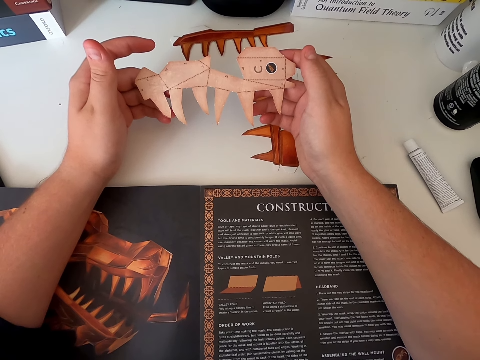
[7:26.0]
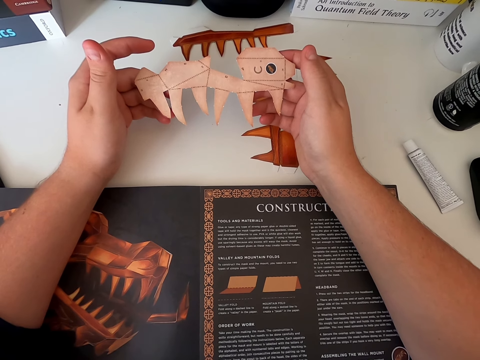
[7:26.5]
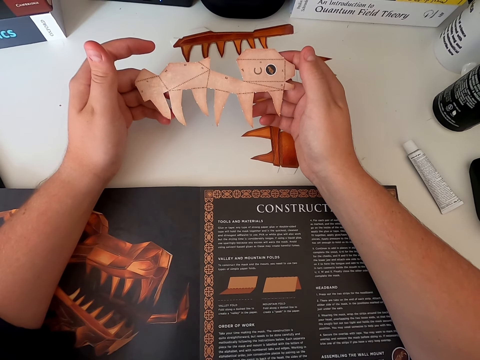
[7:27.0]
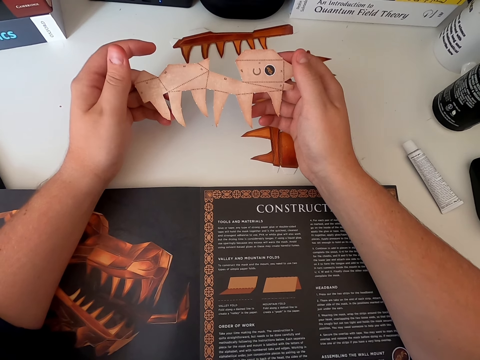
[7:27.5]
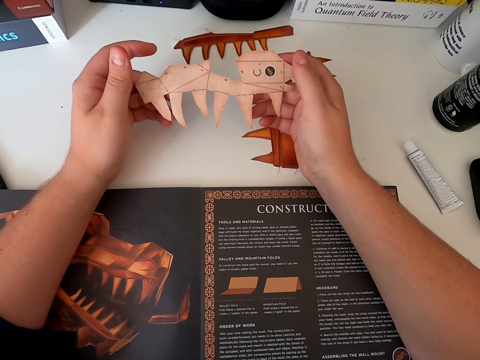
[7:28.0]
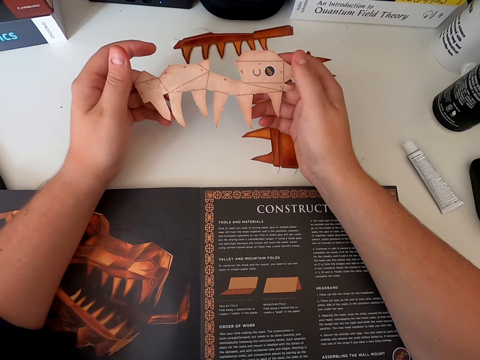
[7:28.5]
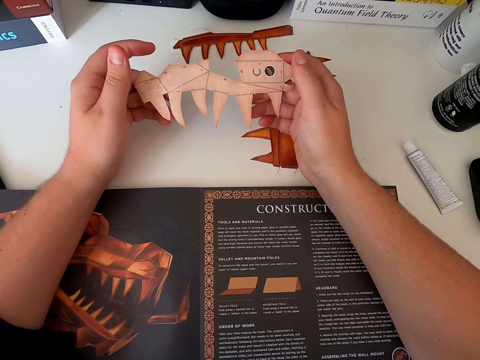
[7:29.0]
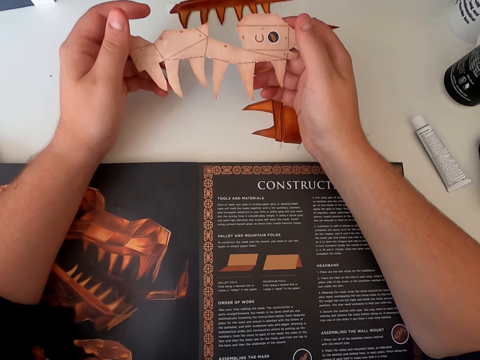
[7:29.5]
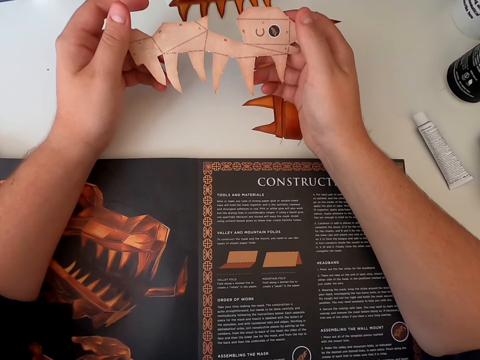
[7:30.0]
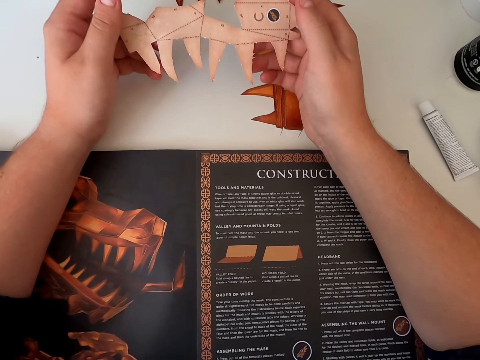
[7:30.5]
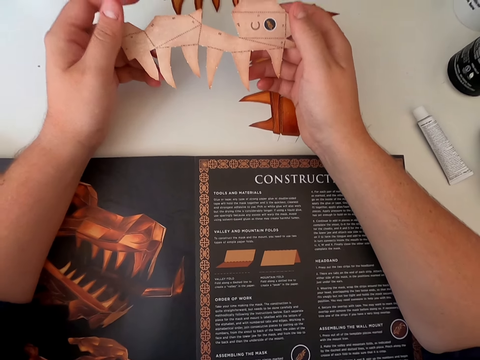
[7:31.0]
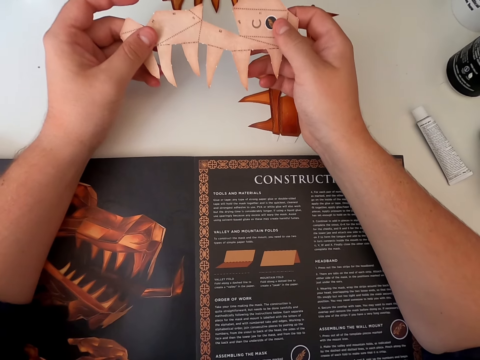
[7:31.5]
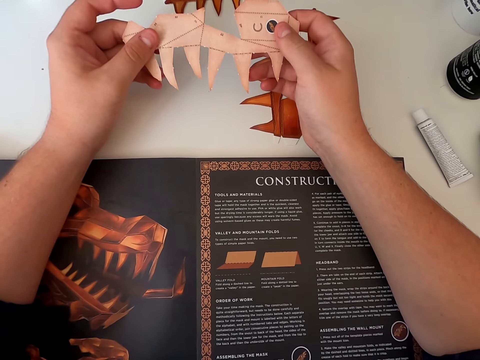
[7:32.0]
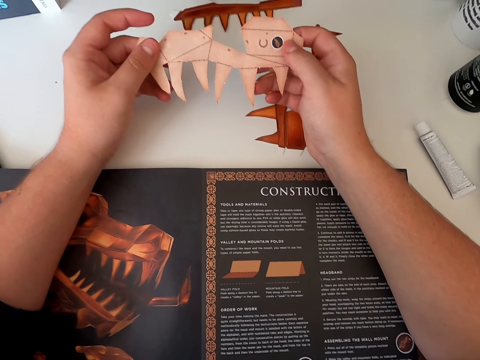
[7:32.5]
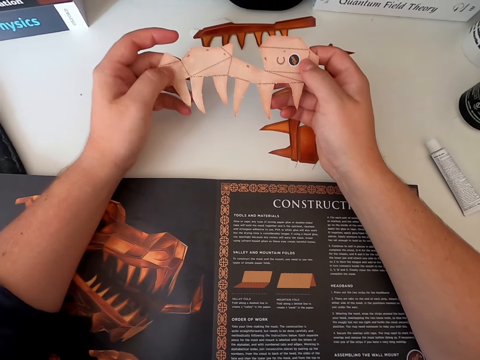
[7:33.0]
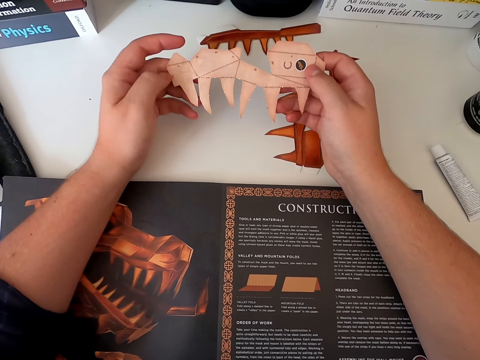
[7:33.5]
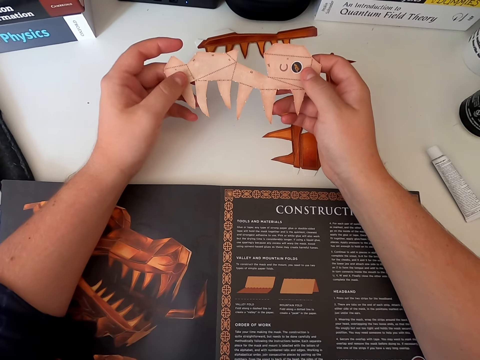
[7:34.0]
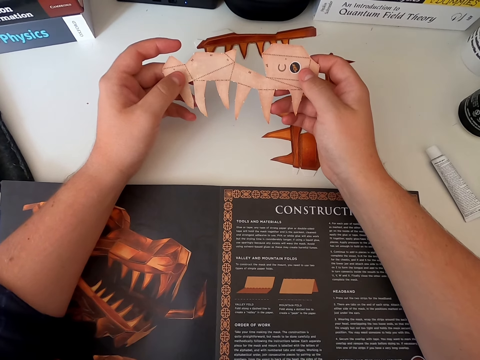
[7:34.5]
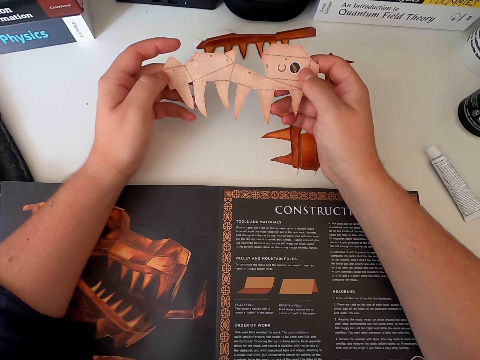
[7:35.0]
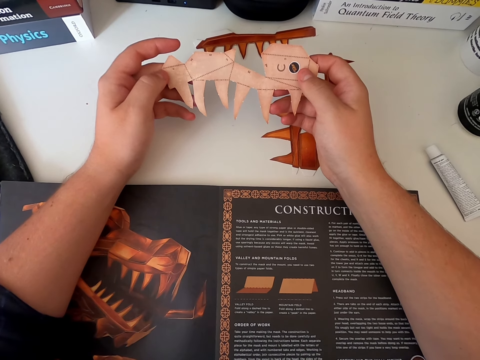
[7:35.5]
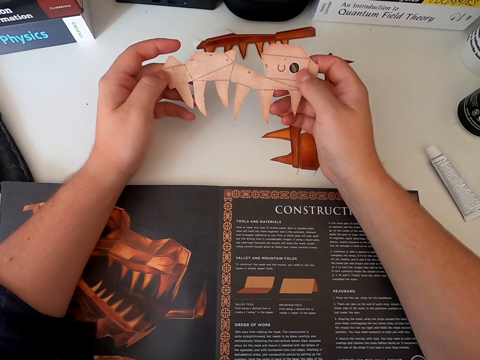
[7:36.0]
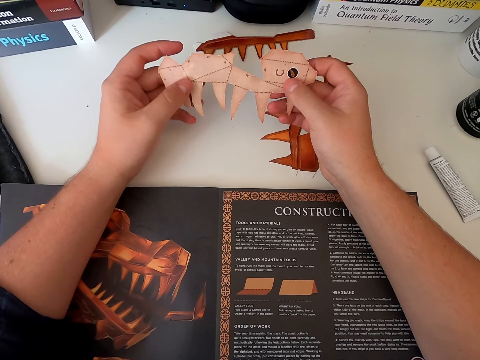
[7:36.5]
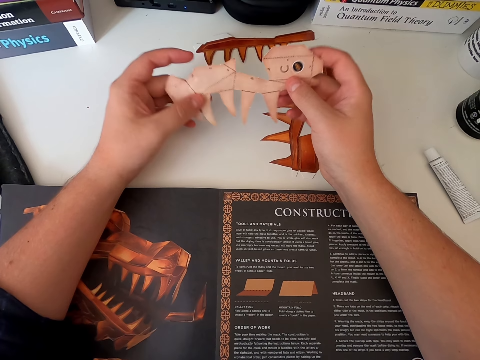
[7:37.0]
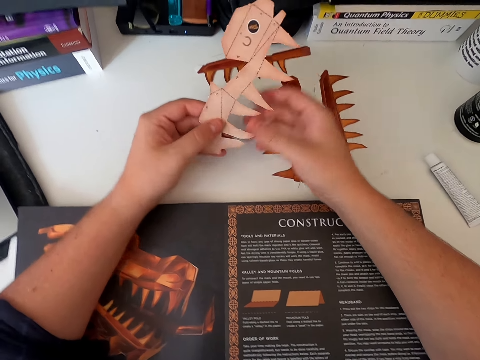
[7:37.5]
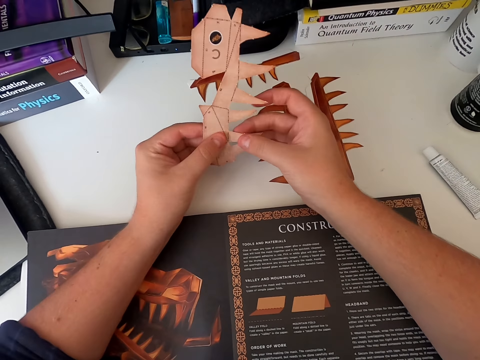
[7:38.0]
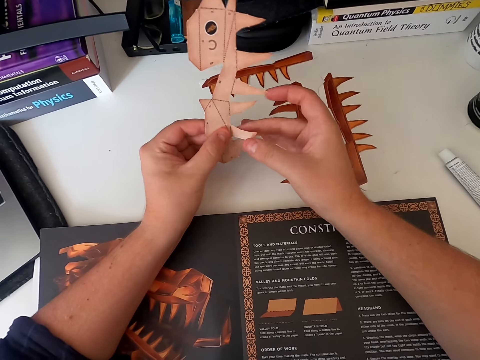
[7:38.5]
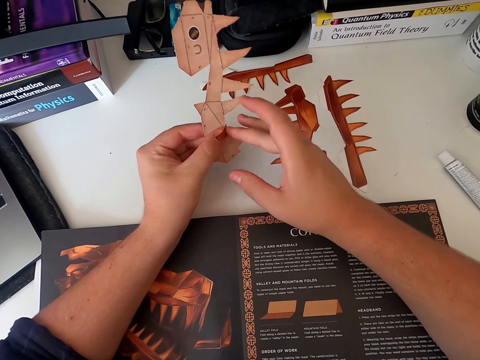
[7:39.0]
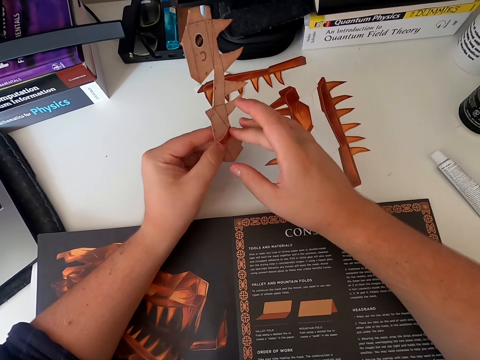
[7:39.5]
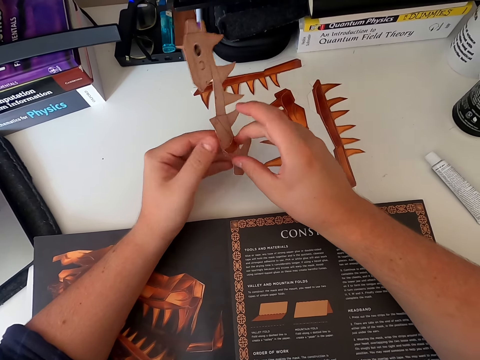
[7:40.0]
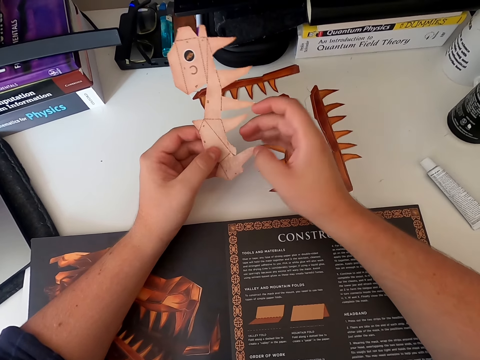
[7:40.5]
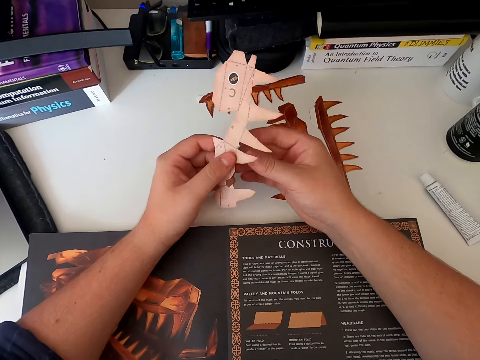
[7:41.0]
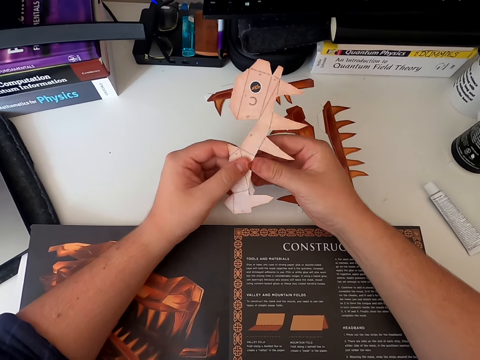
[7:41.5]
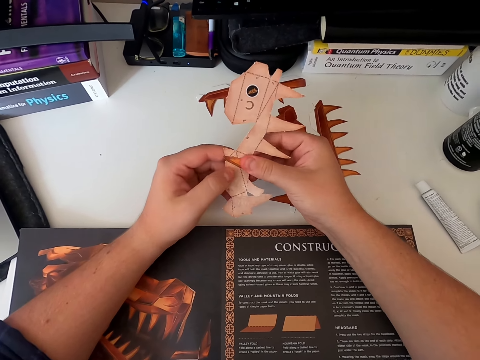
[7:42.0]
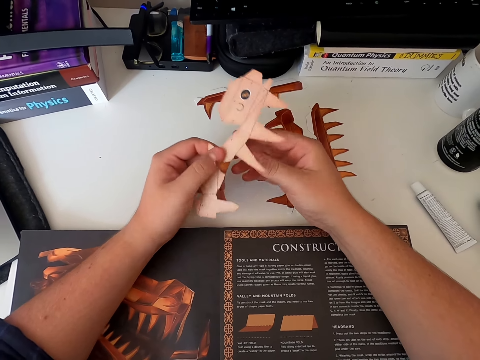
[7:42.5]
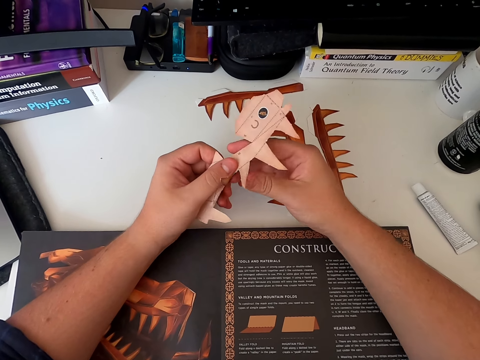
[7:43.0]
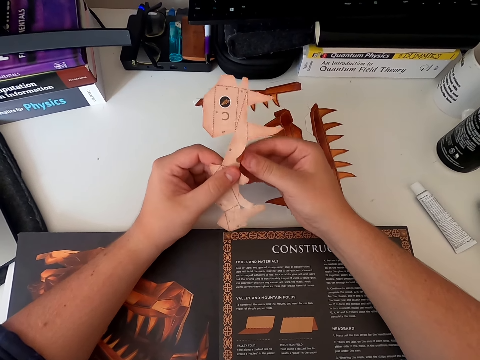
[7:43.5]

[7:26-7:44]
The camera wearer stares at the paper craft. They move their hands and stare at the paper craft. They move their fingers and stare at the paper craft. They turn the paper craft, fold the board paper piece, hold the paper craft and turn the paper craft.

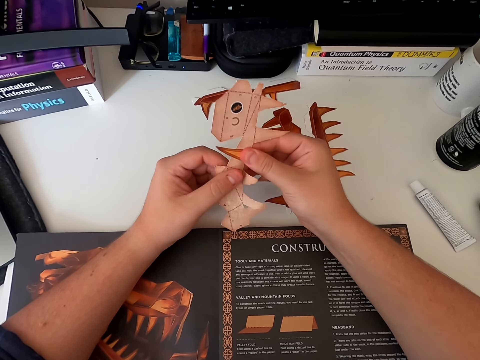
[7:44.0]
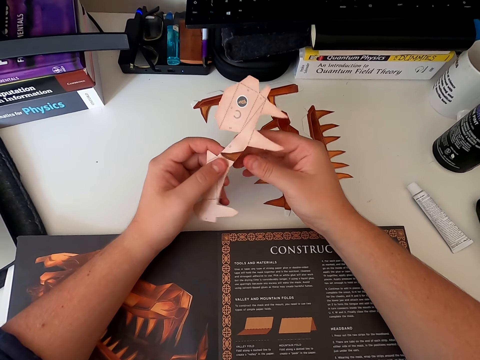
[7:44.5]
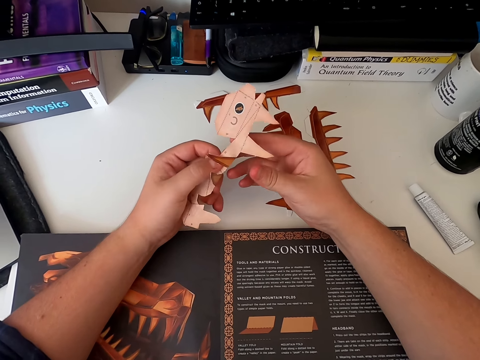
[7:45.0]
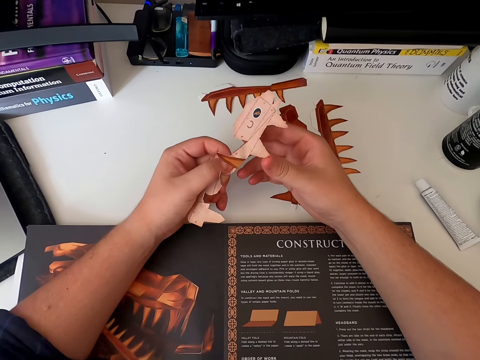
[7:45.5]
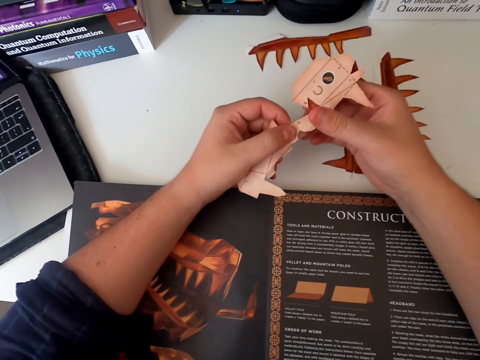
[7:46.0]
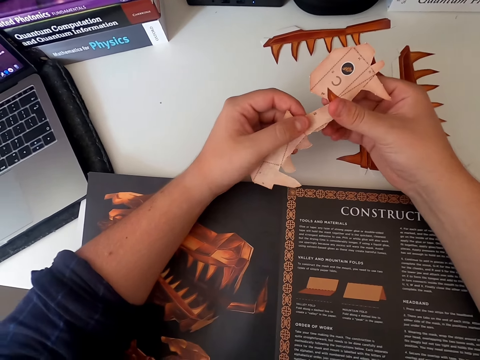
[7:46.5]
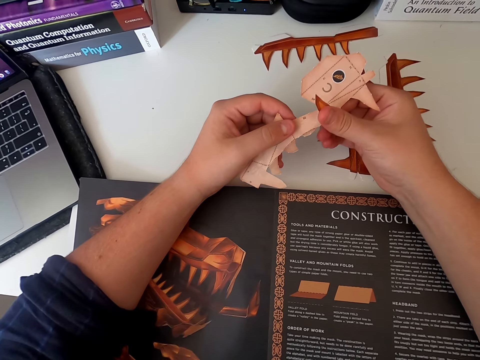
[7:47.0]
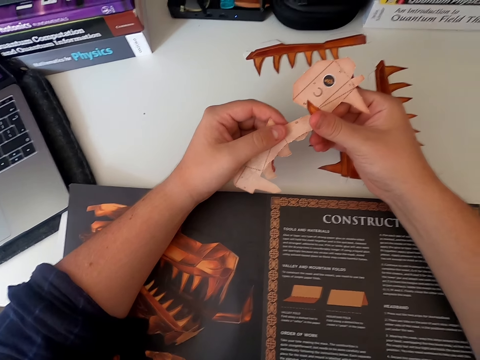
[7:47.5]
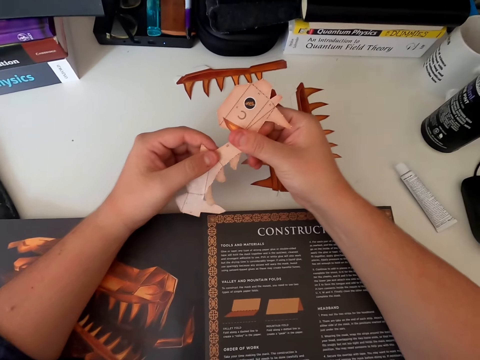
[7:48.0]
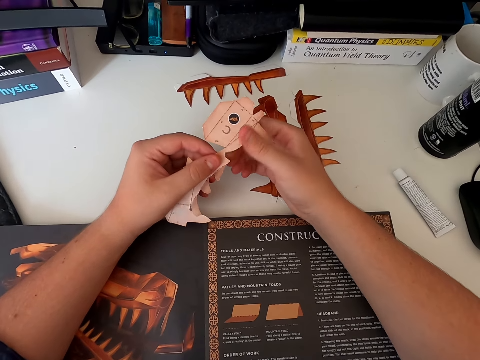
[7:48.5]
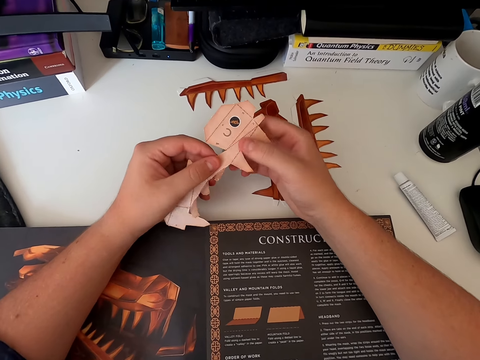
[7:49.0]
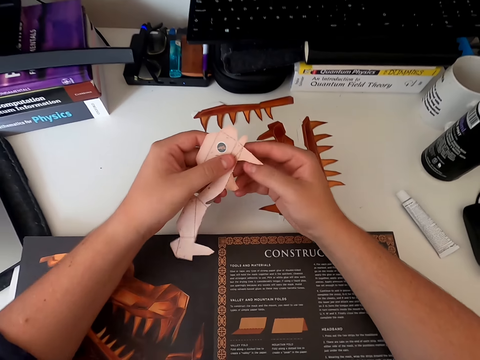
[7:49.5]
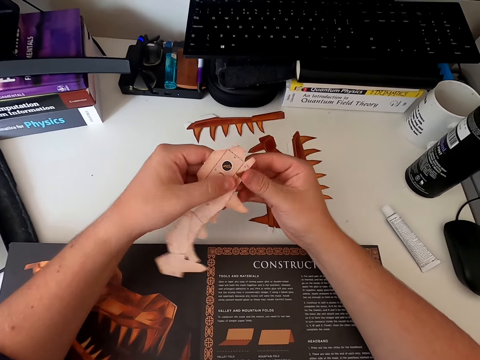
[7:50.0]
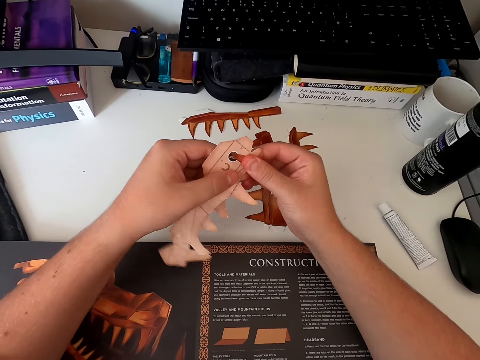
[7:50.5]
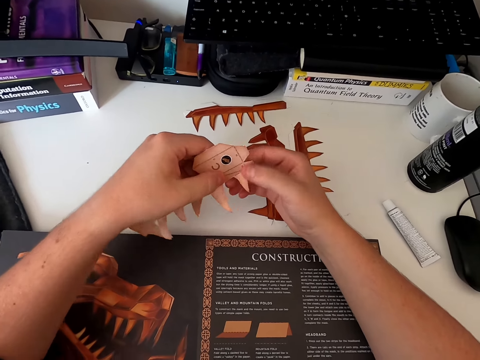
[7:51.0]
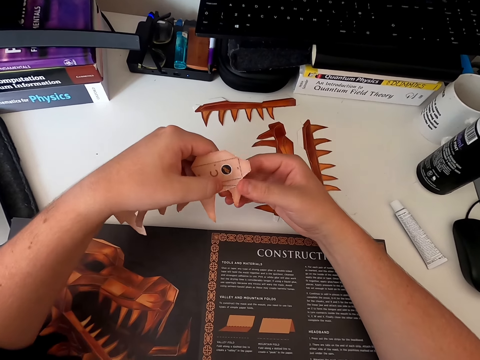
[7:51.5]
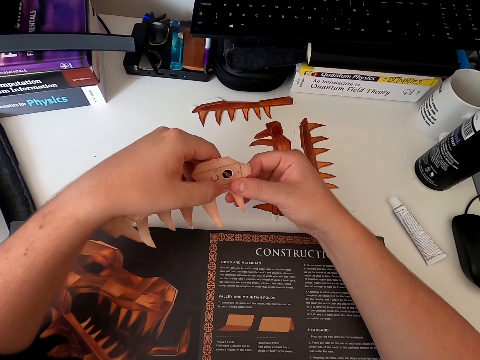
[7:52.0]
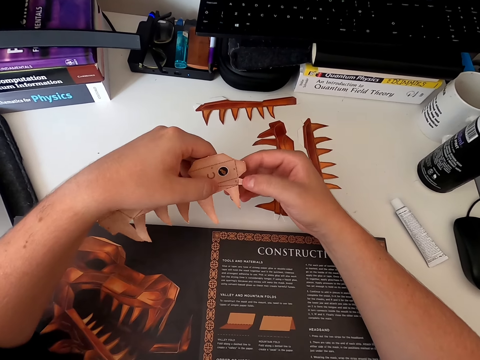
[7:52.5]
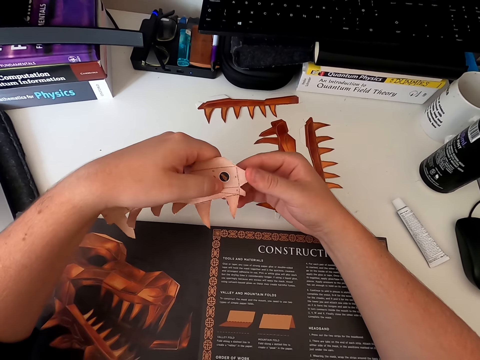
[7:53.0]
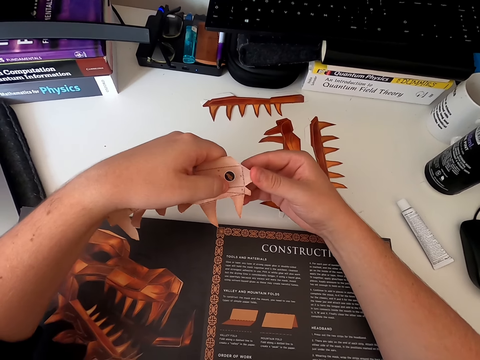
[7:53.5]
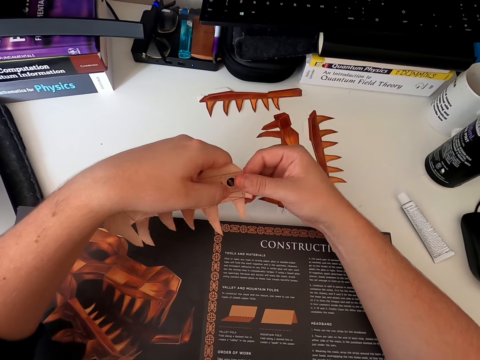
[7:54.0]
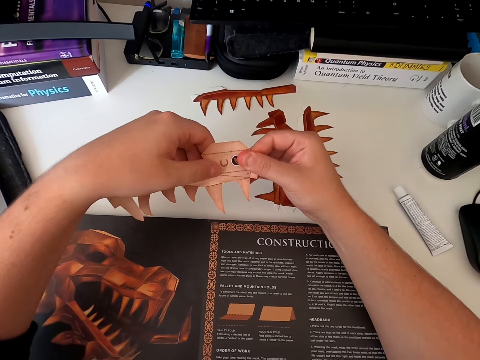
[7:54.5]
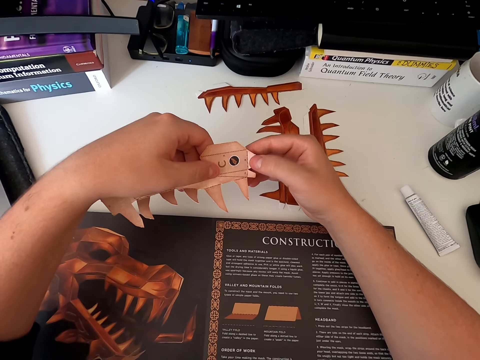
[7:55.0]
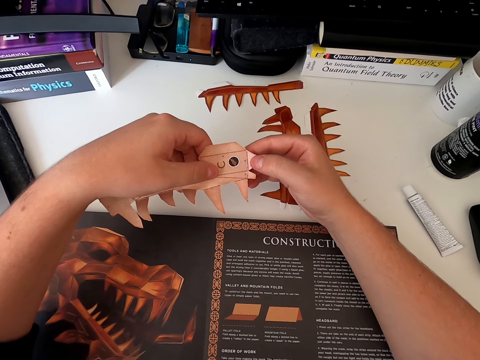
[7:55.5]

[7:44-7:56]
The camera wearer folds the paper craft. They move their hands and fold the paper craft. They move their hands and fold the paper craft.
